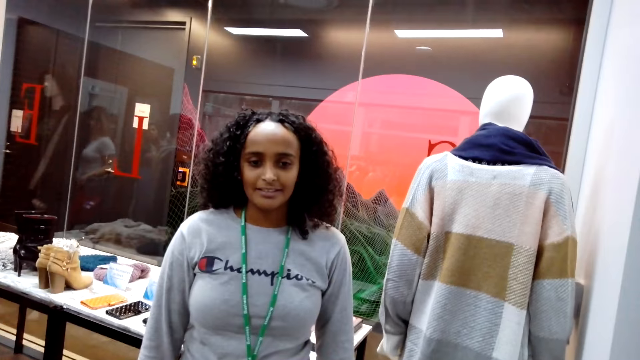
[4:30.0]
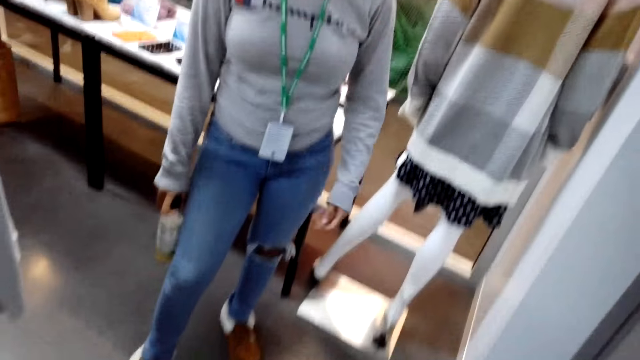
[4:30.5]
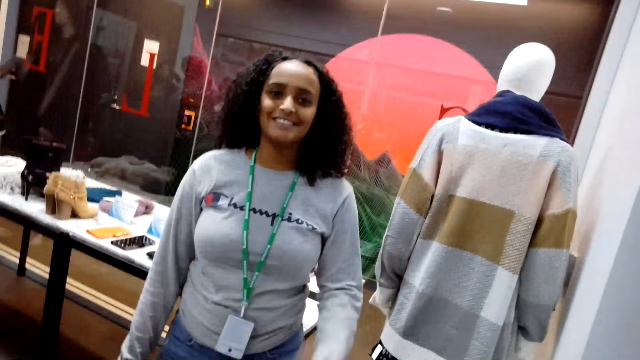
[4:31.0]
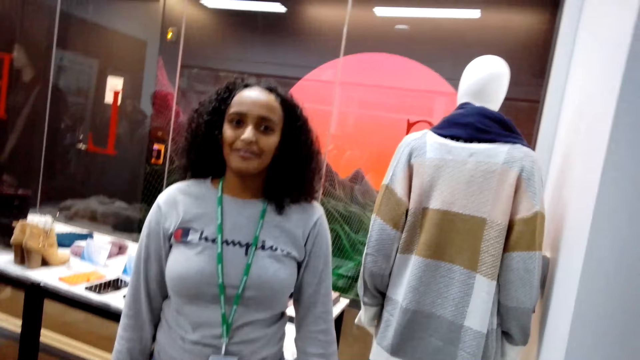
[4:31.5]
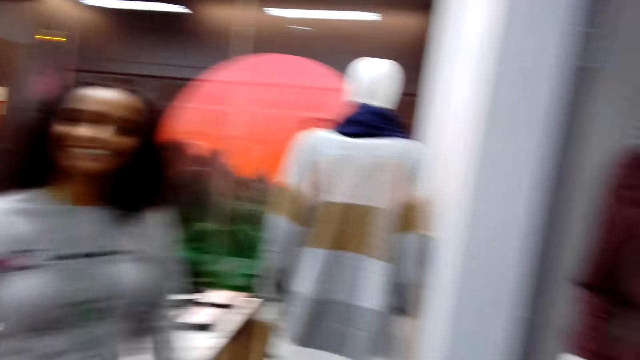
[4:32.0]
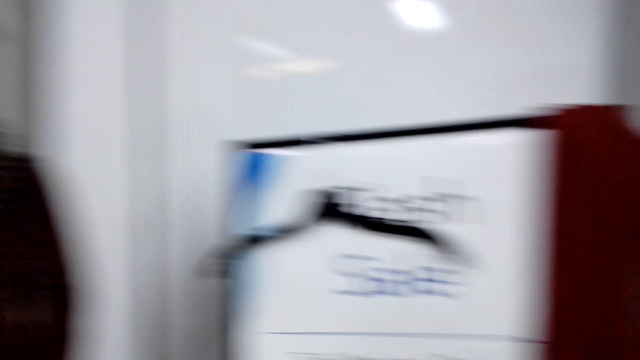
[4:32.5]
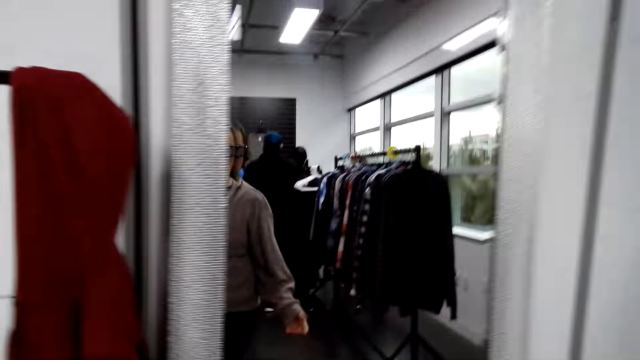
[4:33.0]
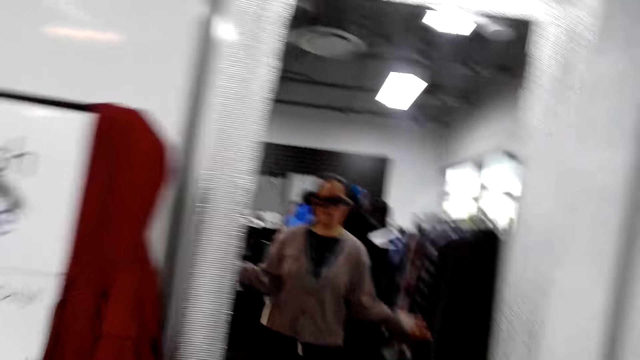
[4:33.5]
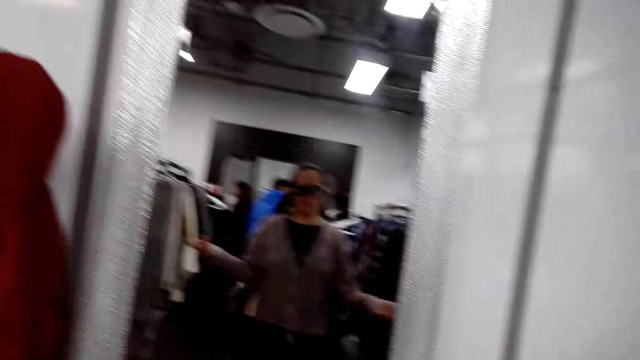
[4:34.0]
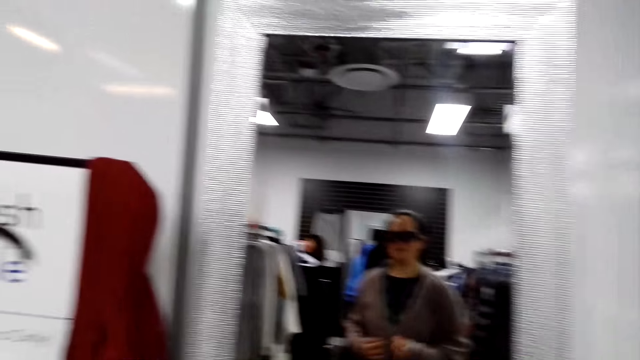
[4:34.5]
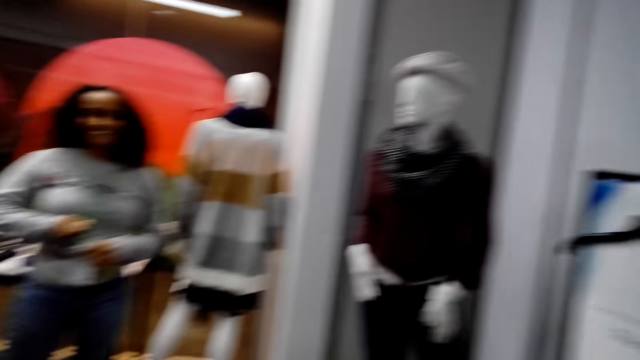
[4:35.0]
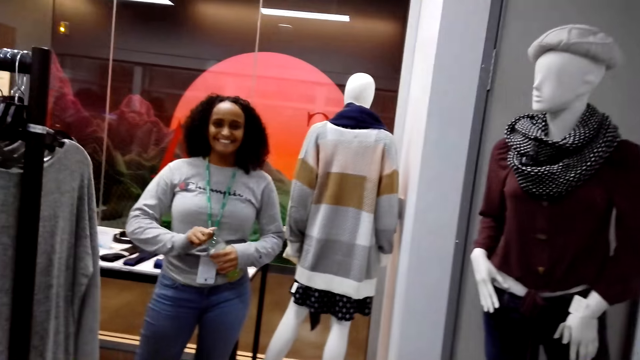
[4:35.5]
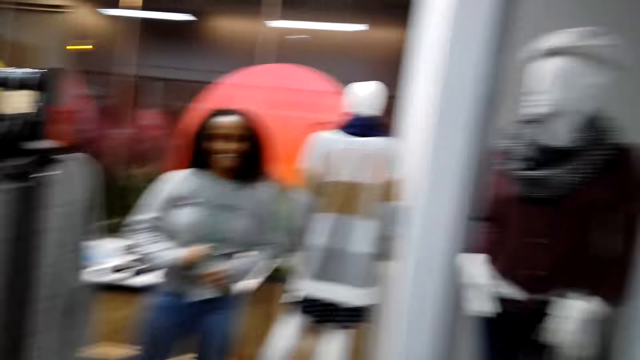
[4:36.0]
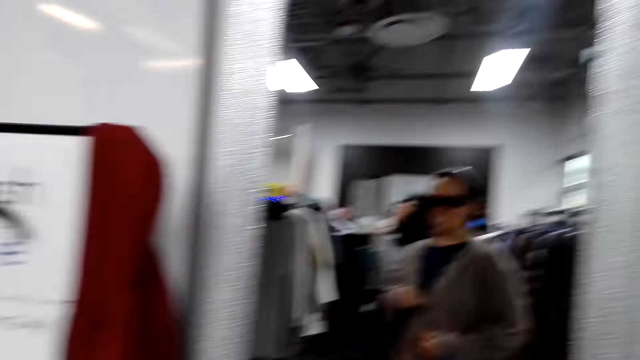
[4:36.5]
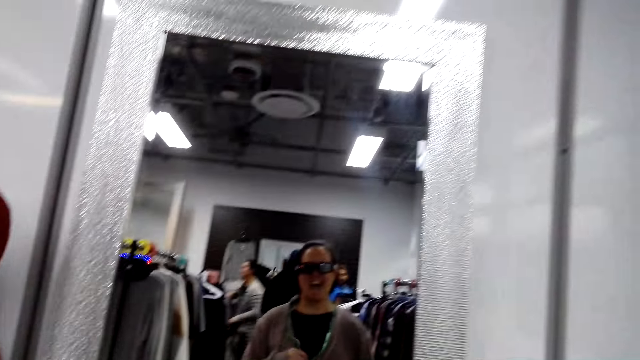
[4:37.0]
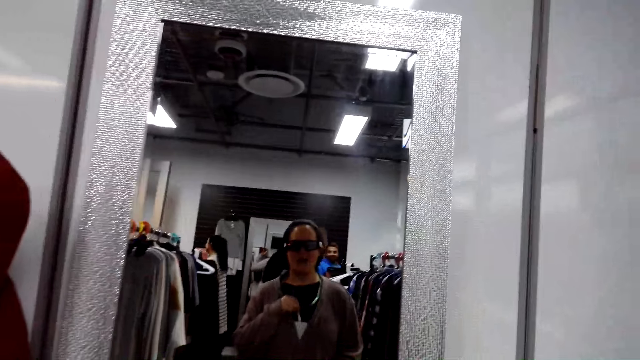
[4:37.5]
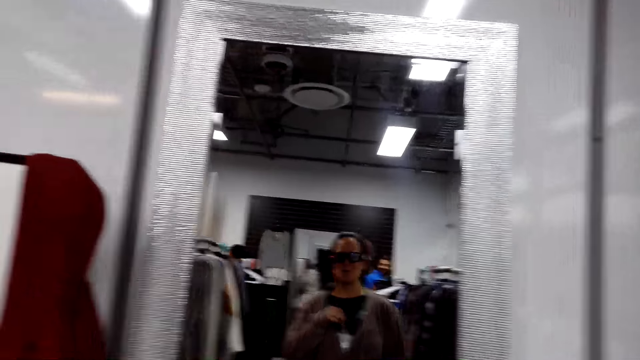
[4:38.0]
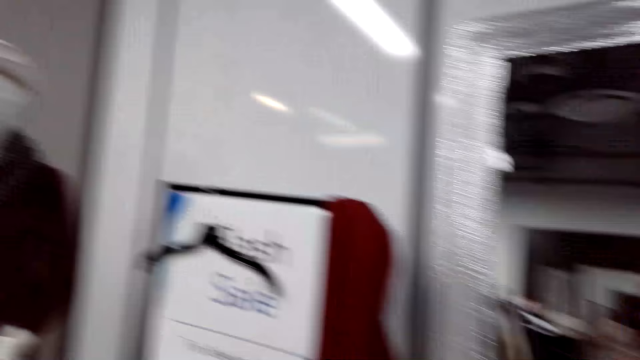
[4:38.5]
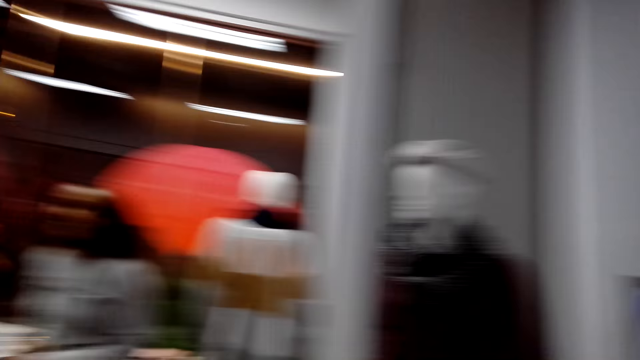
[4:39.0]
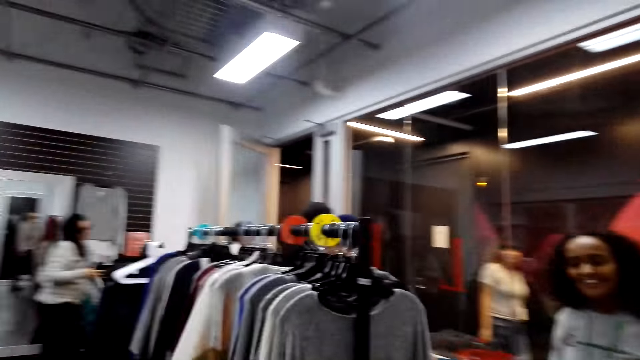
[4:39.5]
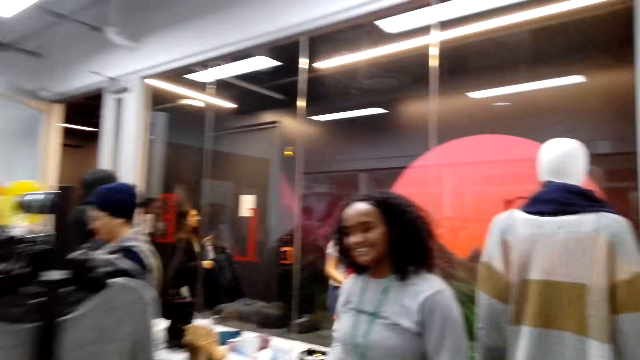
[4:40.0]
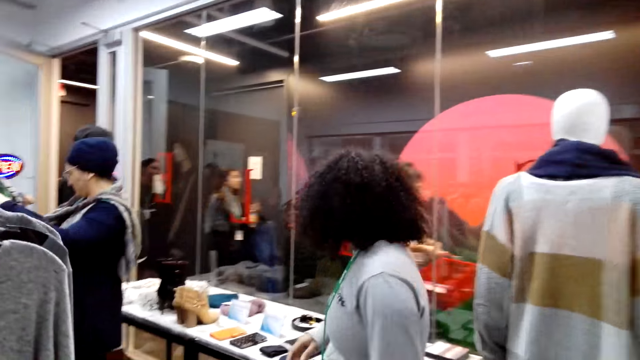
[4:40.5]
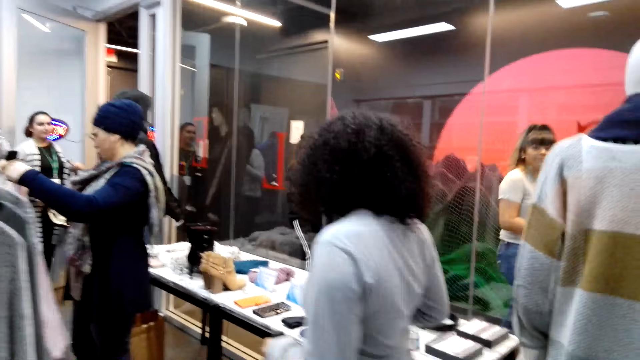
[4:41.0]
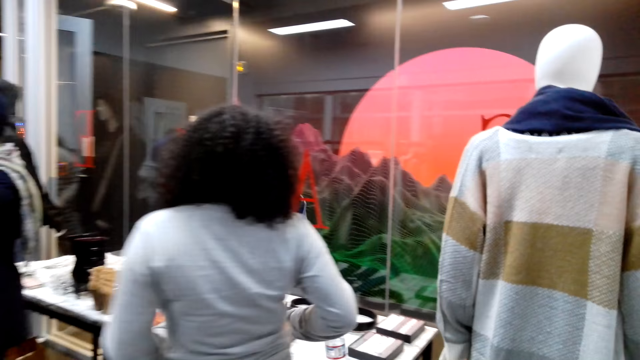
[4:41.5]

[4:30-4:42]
The camera wearer dialogues with a woman. They look at themselves in the mirror. They look at the woman. They dialogue with the woman and look around. They dialogue with the woman and look at themselves in the mirror. They look at the woman. They dialogue with the woman and look around.

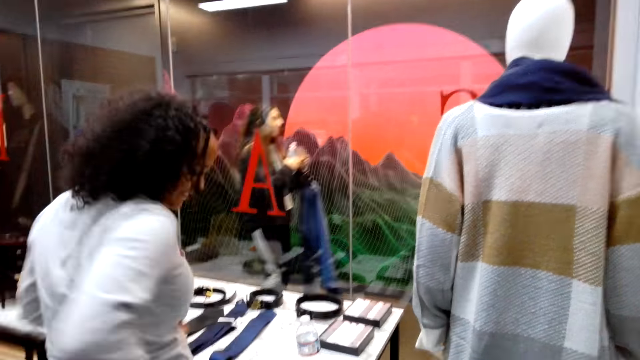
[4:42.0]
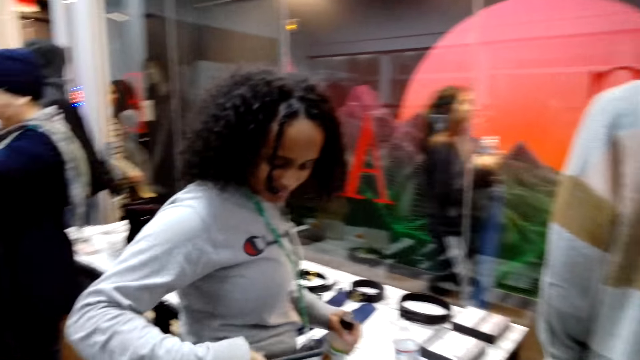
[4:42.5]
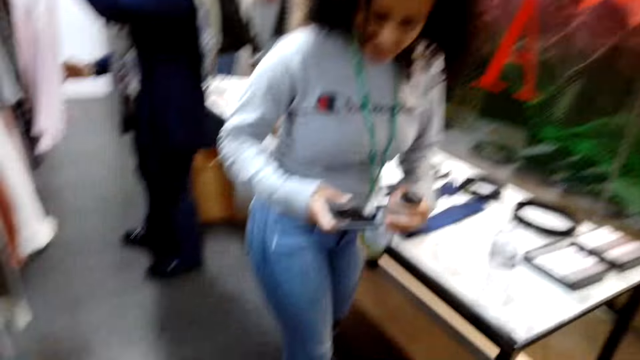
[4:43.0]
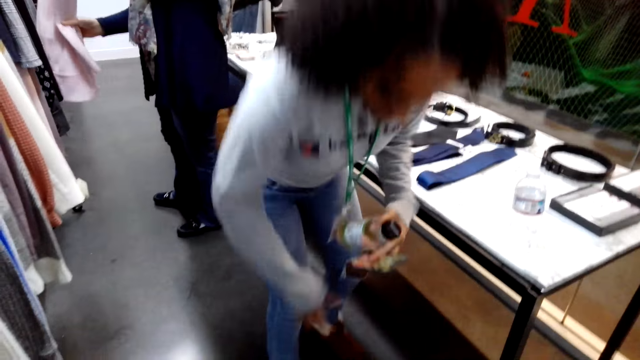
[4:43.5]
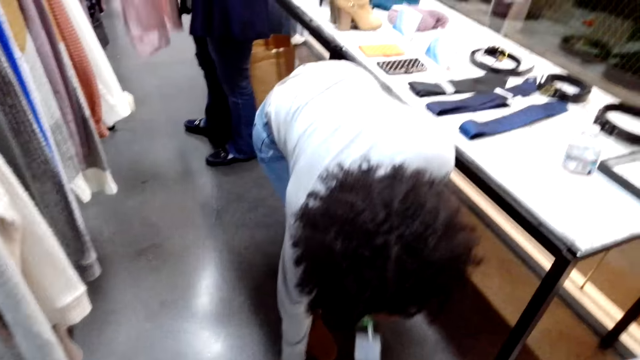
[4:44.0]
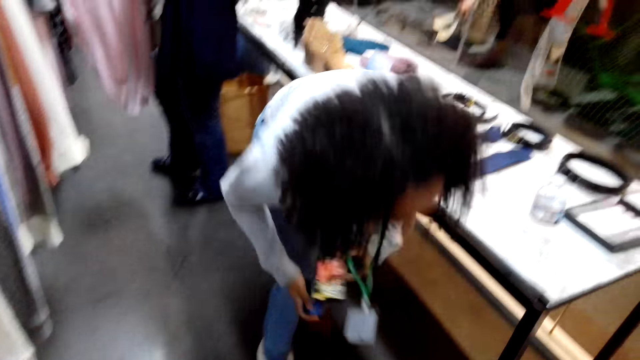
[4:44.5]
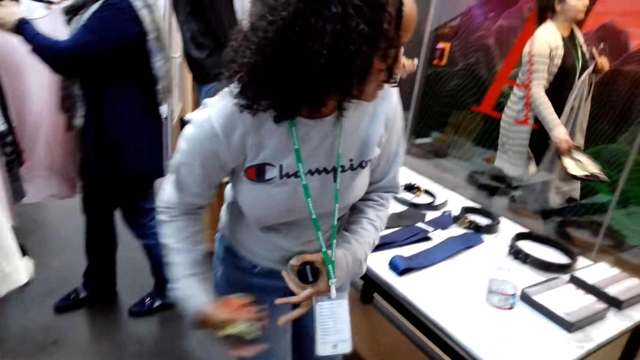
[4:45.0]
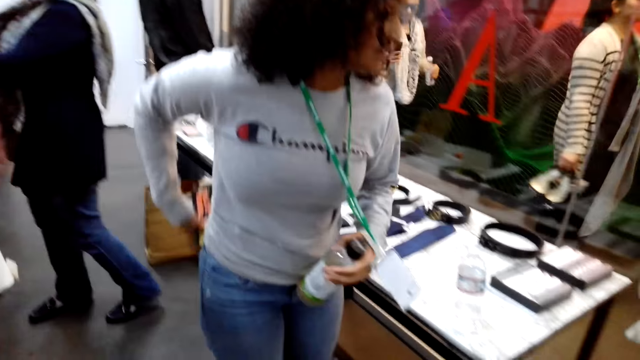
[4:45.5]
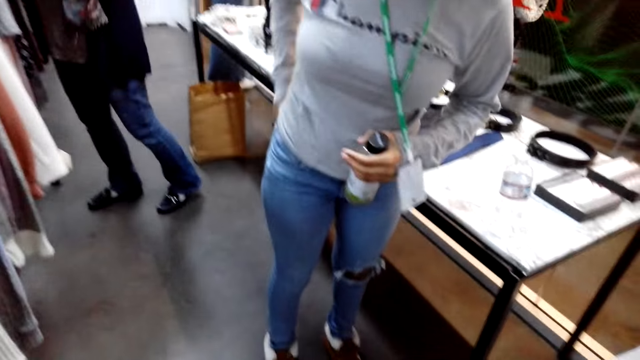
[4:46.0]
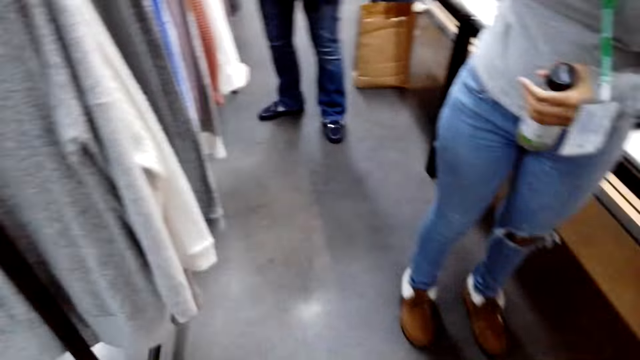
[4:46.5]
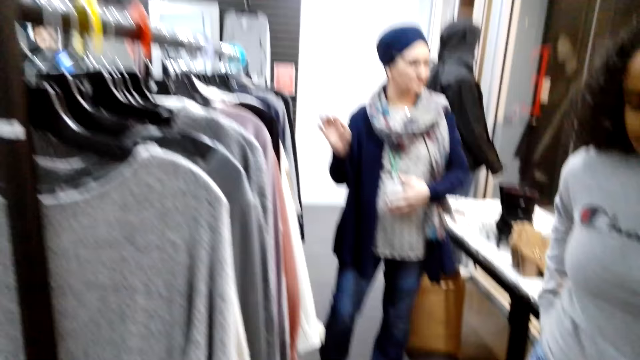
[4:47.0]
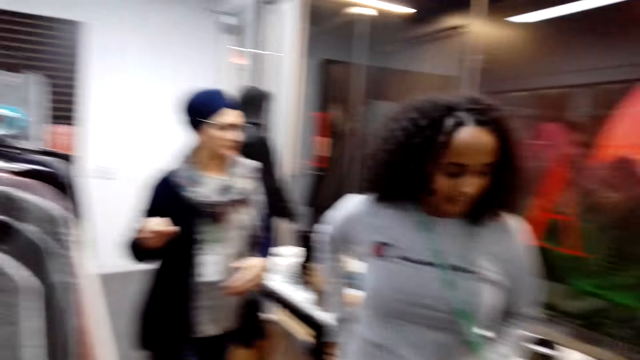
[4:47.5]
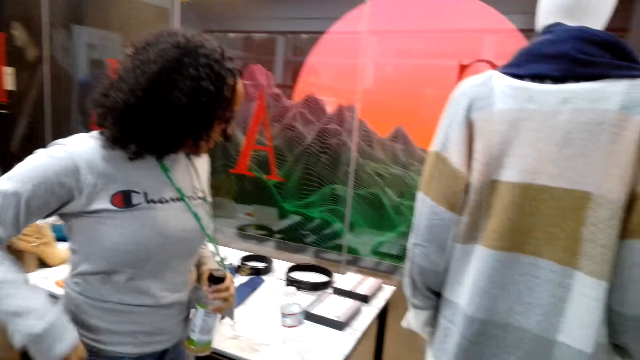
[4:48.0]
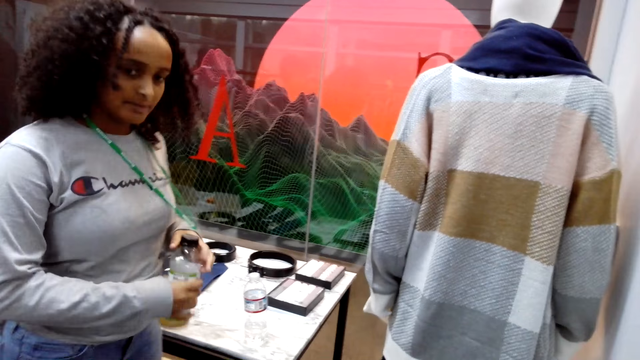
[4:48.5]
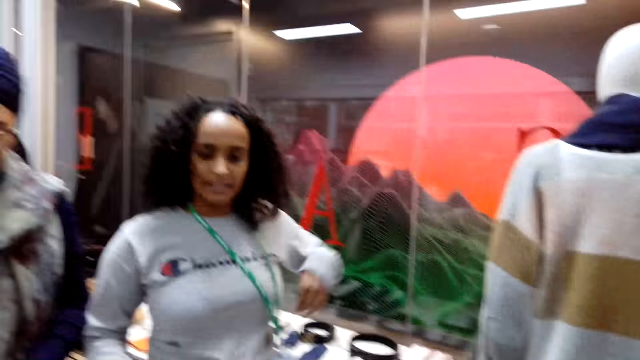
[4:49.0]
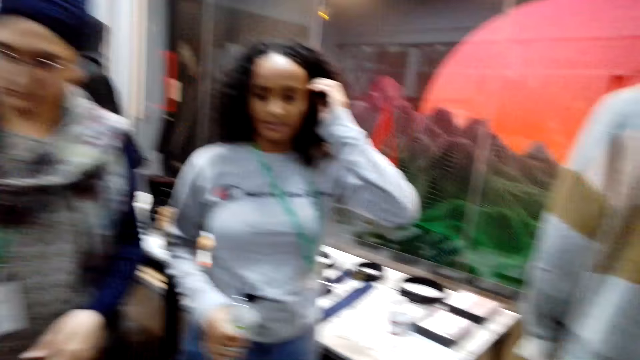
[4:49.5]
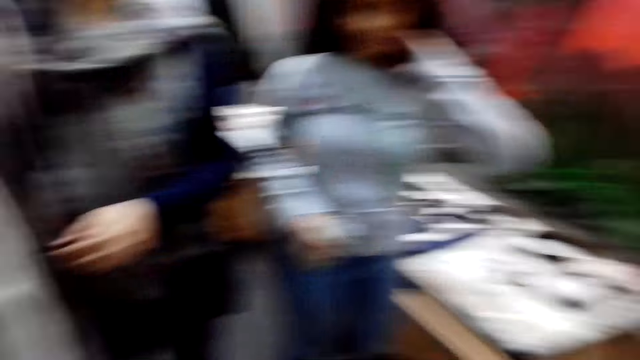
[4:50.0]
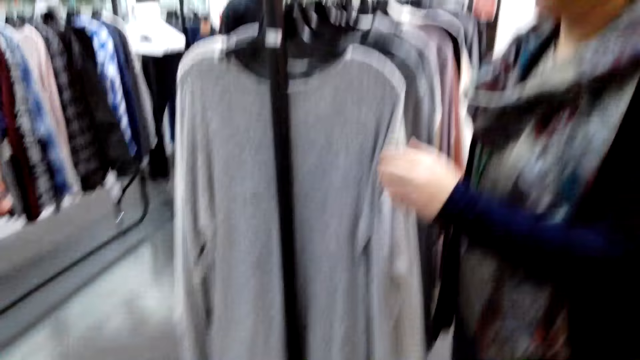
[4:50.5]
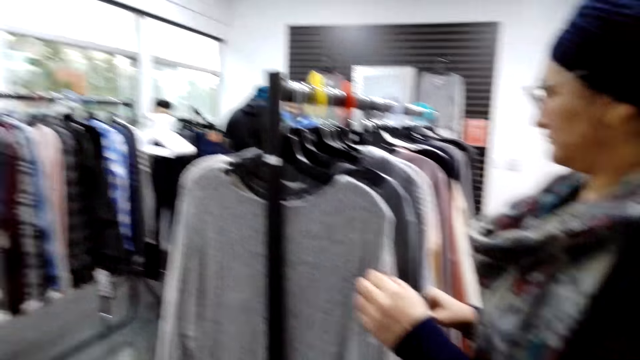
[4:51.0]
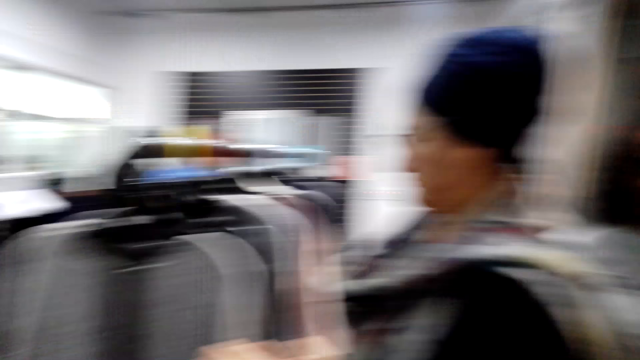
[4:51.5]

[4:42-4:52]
A woman holds a phone. The woman bends down. The camera wearer looks around. They dialogue with the woman. The woman picks something from the floor. Another woman puts a phone in the pocket. The camera wearer looks around. A third woman walks around. The second woman dialogues with the camera wearer. The camera wearer looks around. The third woman checks clothes on the clothes rack.
